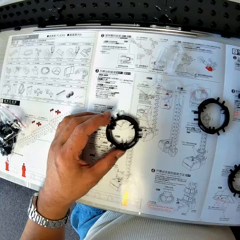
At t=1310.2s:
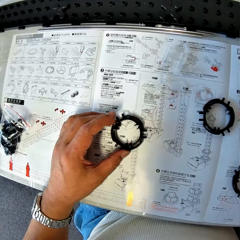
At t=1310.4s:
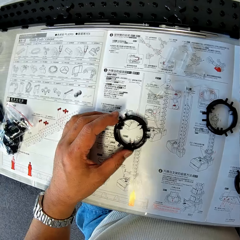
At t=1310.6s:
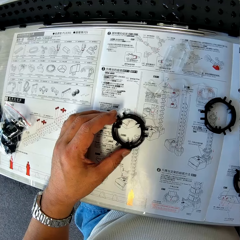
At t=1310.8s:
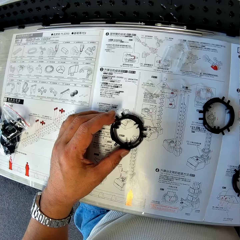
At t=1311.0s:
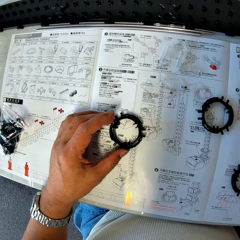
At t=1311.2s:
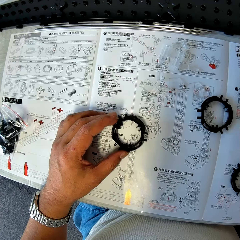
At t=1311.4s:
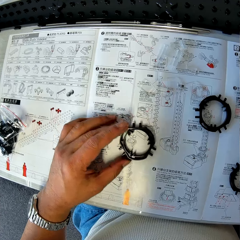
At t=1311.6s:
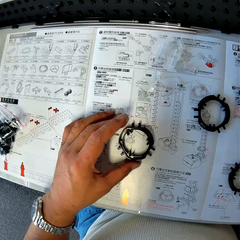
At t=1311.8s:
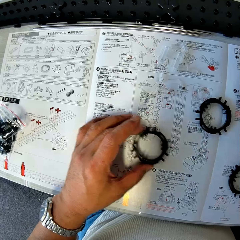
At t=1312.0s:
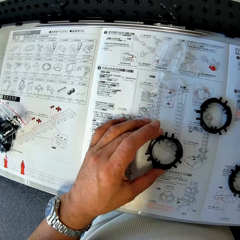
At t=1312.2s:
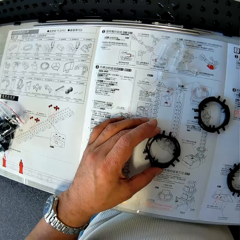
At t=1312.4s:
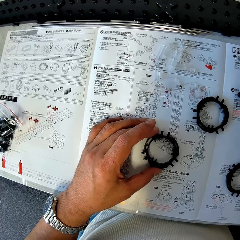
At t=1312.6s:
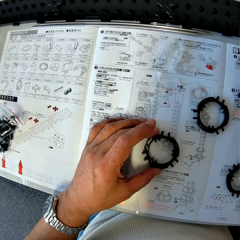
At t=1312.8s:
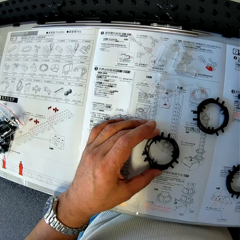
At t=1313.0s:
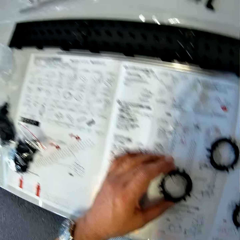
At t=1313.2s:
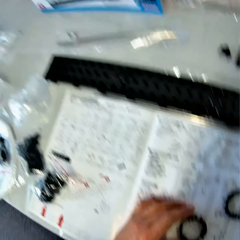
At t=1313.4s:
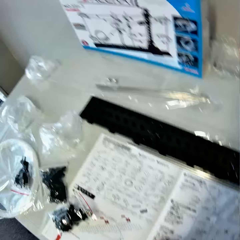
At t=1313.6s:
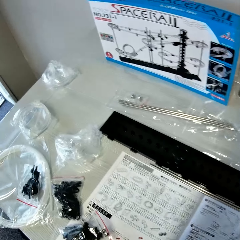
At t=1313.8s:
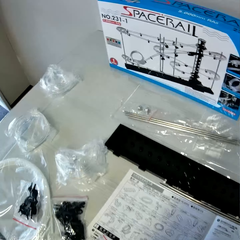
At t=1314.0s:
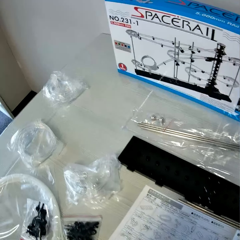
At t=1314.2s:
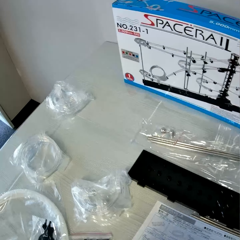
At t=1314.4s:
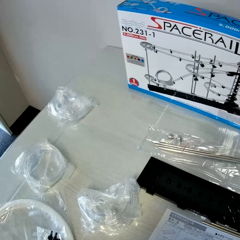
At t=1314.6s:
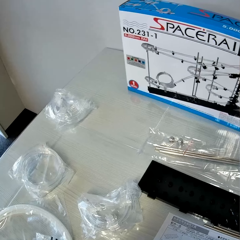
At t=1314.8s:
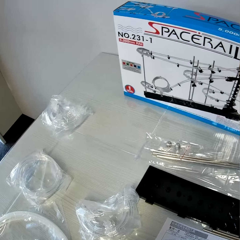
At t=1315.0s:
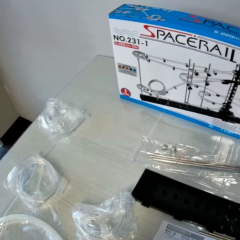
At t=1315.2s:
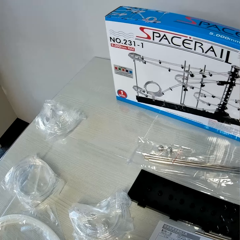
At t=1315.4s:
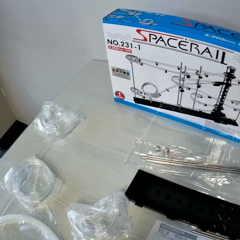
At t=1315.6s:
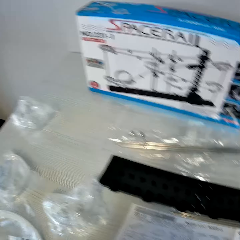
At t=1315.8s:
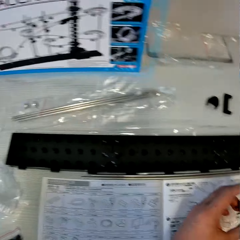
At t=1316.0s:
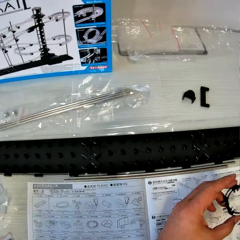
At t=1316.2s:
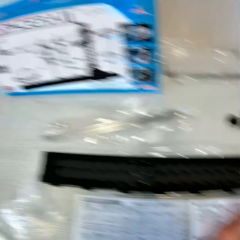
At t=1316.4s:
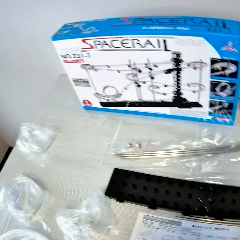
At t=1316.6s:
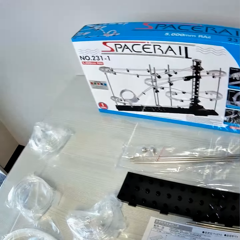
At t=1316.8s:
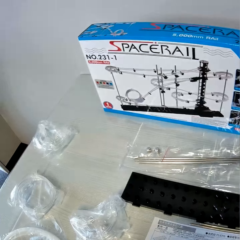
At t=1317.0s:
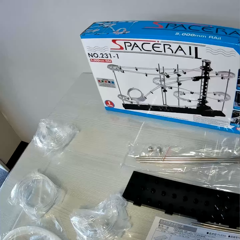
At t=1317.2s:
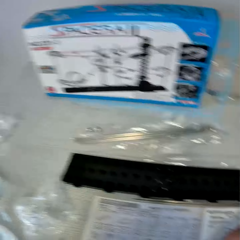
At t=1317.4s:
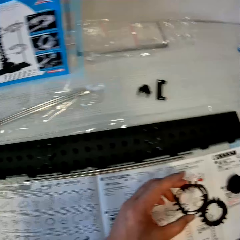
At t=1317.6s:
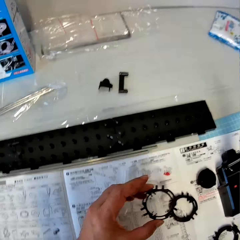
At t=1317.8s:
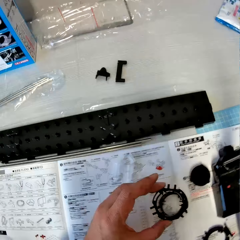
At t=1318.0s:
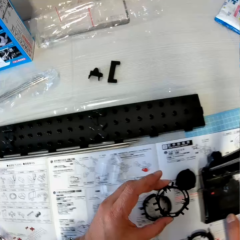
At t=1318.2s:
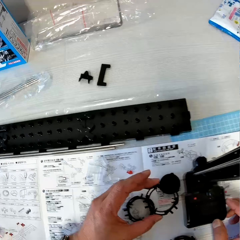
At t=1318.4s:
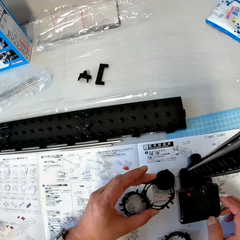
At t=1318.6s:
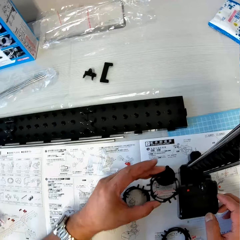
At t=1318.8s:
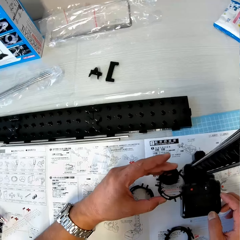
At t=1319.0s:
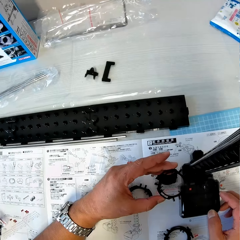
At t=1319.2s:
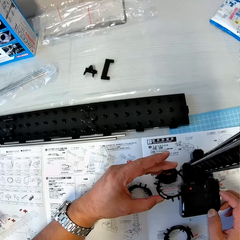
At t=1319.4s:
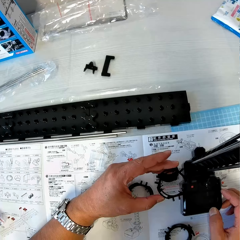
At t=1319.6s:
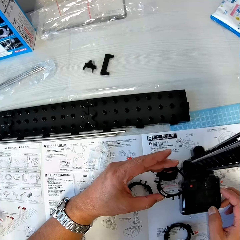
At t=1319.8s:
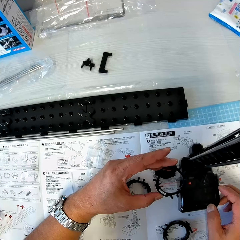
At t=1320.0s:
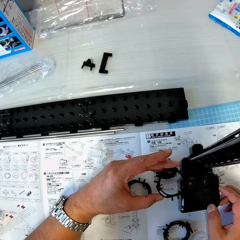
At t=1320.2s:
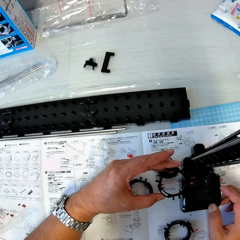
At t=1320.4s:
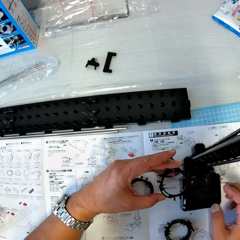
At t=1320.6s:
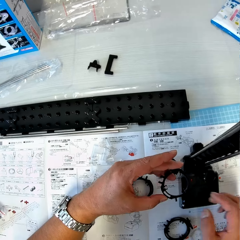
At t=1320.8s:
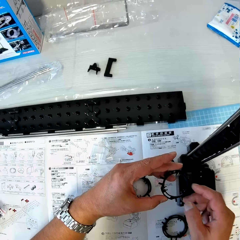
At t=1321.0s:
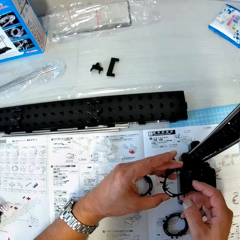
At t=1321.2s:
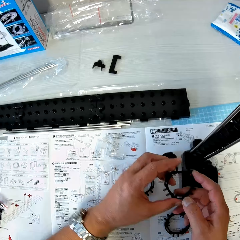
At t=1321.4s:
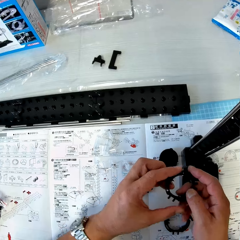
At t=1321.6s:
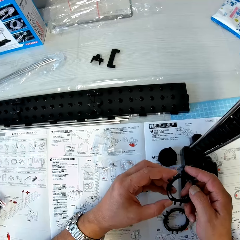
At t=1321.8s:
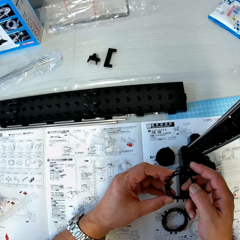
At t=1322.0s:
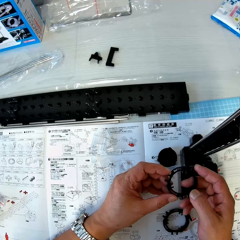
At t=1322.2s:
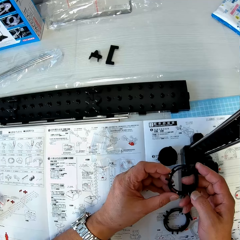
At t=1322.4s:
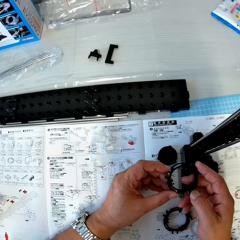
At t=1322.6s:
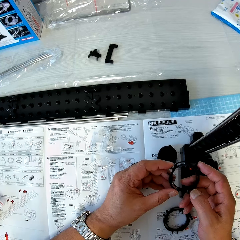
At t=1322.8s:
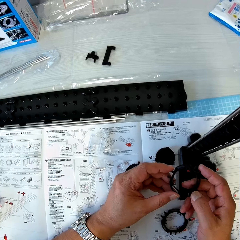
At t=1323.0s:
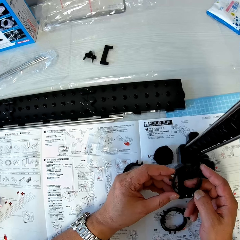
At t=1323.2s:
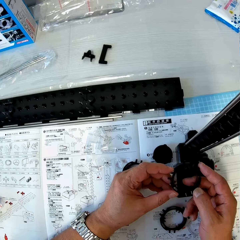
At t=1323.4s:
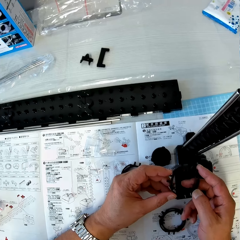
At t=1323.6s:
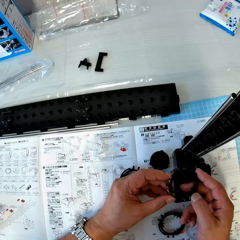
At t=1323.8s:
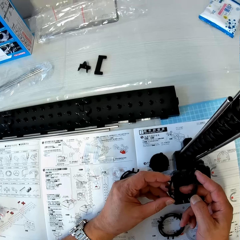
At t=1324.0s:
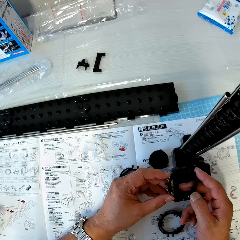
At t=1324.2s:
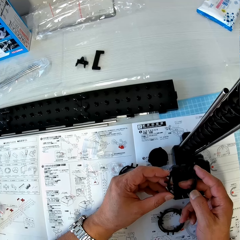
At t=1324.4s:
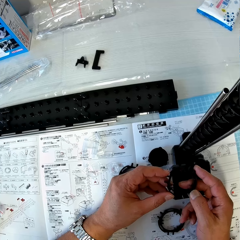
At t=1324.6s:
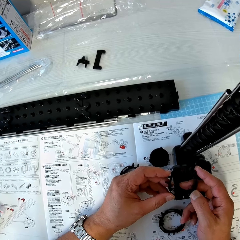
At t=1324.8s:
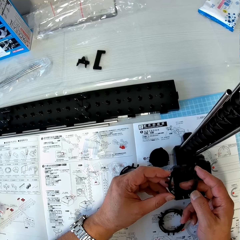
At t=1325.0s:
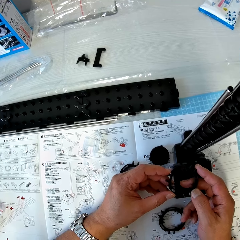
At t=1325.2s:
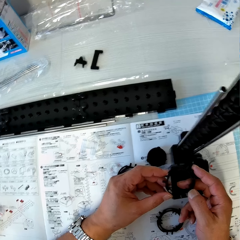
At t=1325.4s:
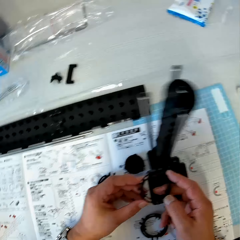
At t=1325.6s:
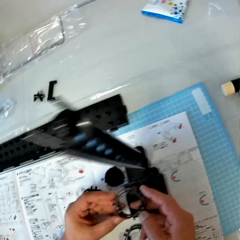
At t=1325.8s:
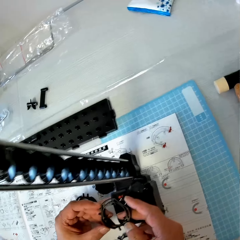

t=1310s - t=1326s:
The camera wearer moves the piece in his left hand on the table. He looks at the space rail's box. He stares at the gearbox on the table. He touches the antenna on the table with his right hand and holds a piece in his left hand. He looks at the elevator rings. He holds the piece with both hands.

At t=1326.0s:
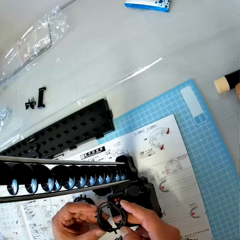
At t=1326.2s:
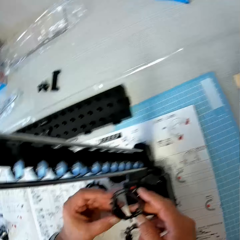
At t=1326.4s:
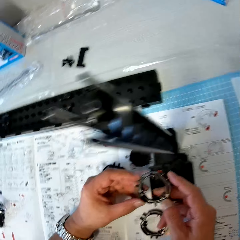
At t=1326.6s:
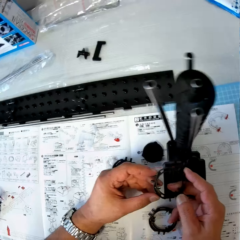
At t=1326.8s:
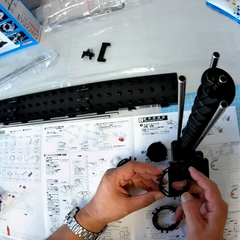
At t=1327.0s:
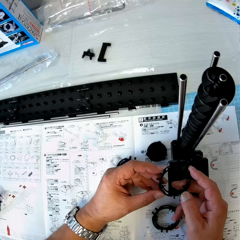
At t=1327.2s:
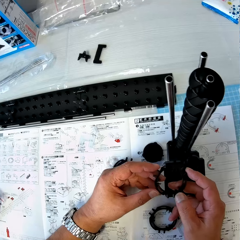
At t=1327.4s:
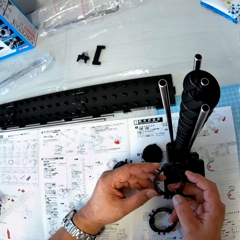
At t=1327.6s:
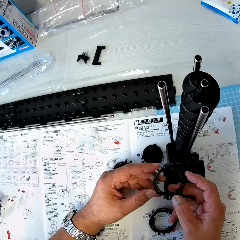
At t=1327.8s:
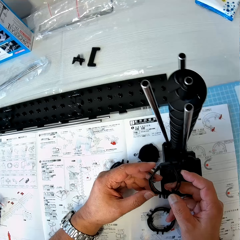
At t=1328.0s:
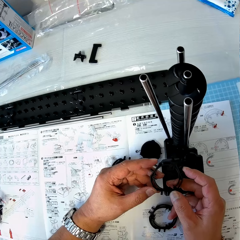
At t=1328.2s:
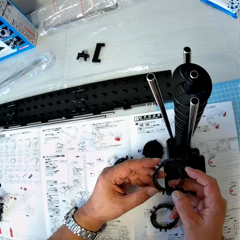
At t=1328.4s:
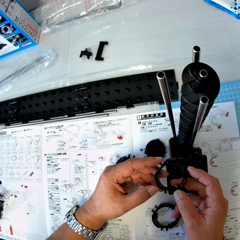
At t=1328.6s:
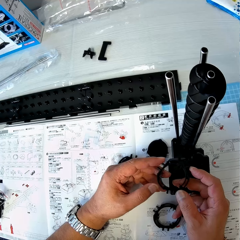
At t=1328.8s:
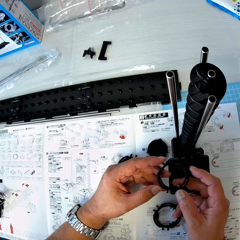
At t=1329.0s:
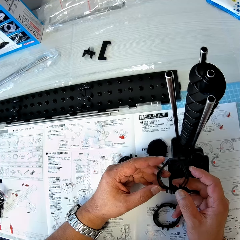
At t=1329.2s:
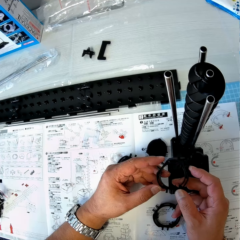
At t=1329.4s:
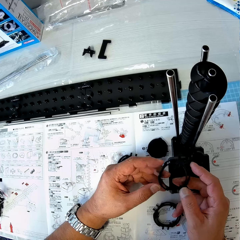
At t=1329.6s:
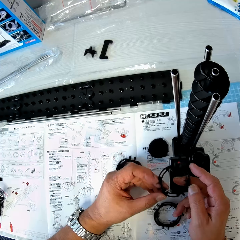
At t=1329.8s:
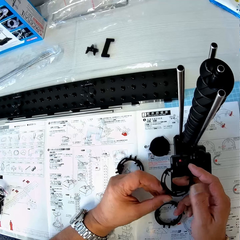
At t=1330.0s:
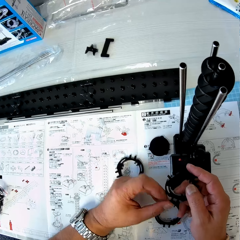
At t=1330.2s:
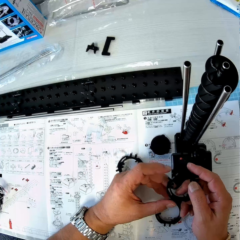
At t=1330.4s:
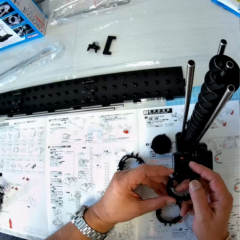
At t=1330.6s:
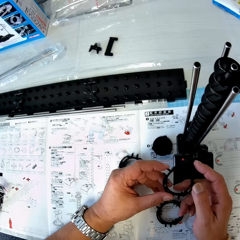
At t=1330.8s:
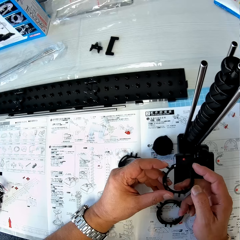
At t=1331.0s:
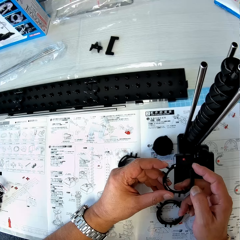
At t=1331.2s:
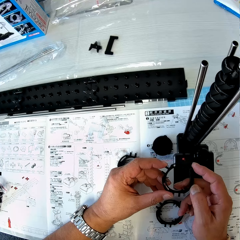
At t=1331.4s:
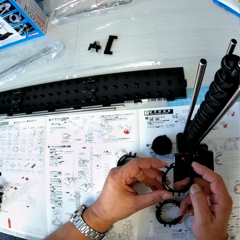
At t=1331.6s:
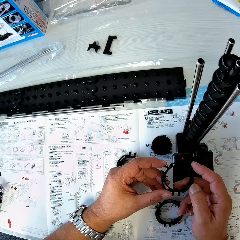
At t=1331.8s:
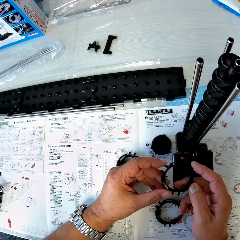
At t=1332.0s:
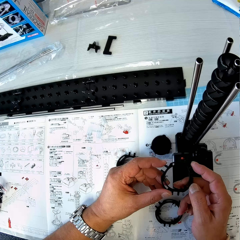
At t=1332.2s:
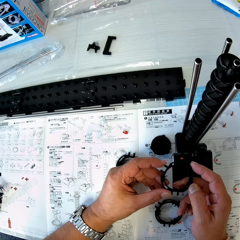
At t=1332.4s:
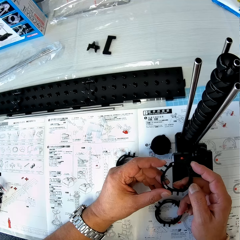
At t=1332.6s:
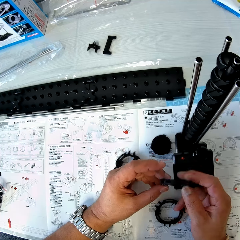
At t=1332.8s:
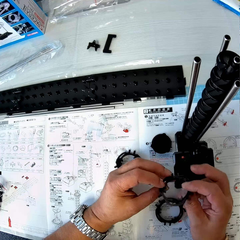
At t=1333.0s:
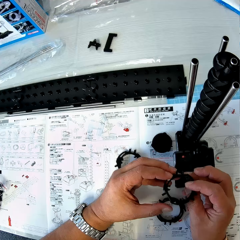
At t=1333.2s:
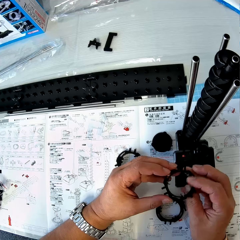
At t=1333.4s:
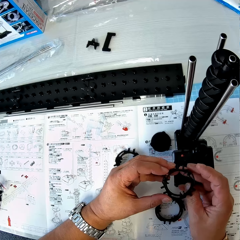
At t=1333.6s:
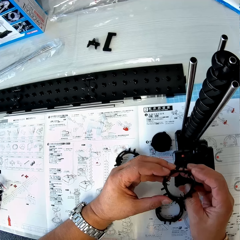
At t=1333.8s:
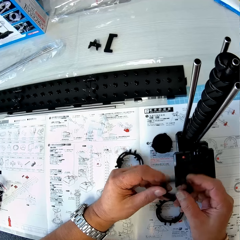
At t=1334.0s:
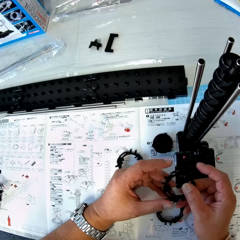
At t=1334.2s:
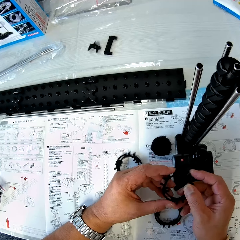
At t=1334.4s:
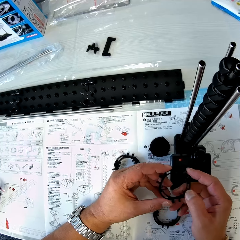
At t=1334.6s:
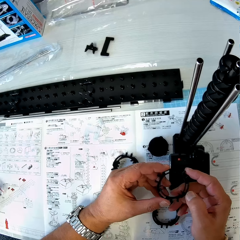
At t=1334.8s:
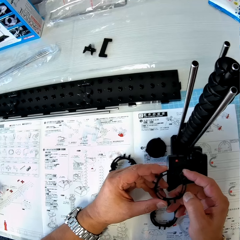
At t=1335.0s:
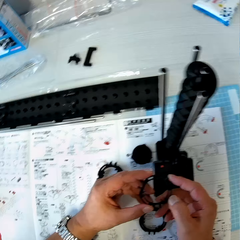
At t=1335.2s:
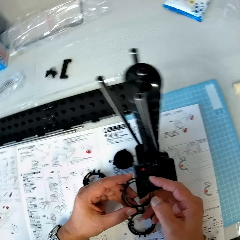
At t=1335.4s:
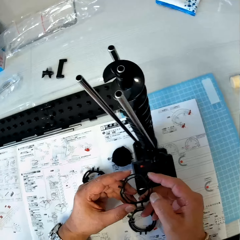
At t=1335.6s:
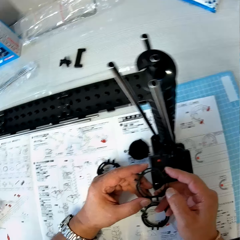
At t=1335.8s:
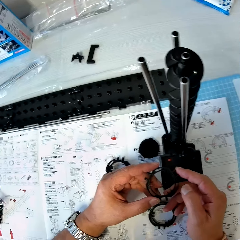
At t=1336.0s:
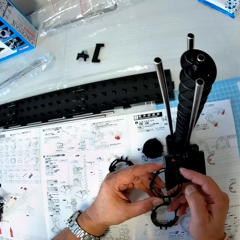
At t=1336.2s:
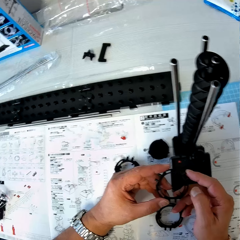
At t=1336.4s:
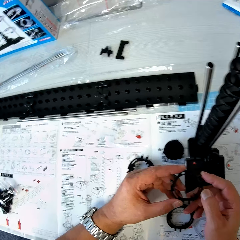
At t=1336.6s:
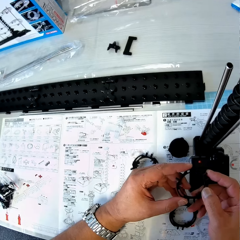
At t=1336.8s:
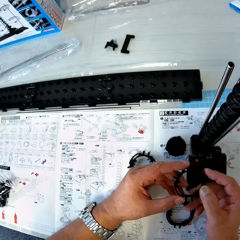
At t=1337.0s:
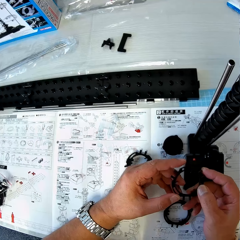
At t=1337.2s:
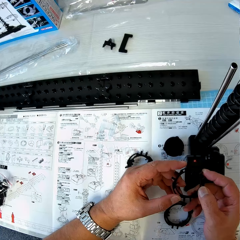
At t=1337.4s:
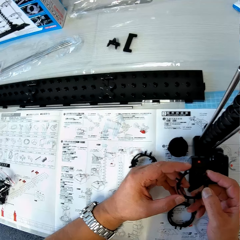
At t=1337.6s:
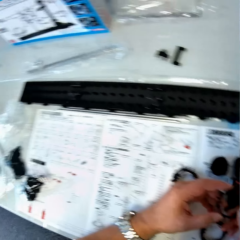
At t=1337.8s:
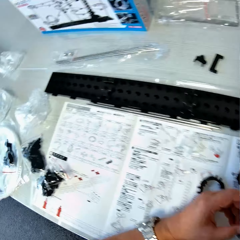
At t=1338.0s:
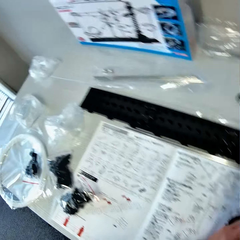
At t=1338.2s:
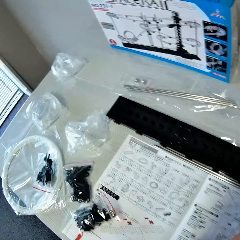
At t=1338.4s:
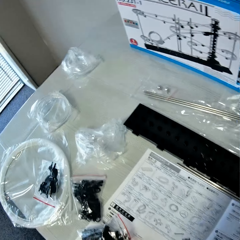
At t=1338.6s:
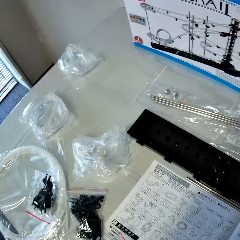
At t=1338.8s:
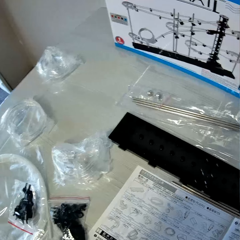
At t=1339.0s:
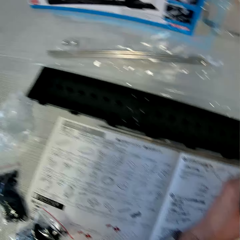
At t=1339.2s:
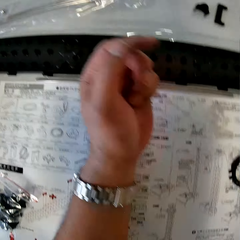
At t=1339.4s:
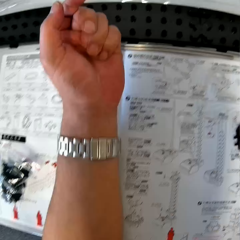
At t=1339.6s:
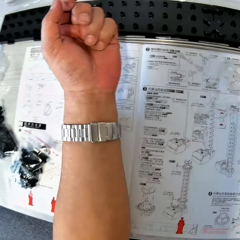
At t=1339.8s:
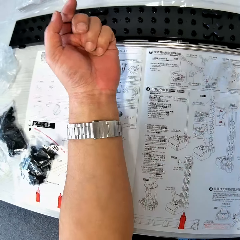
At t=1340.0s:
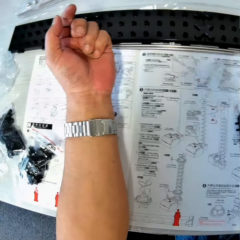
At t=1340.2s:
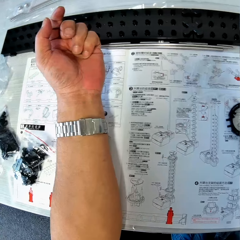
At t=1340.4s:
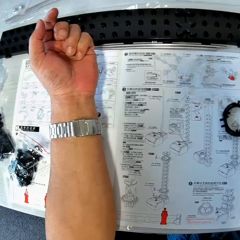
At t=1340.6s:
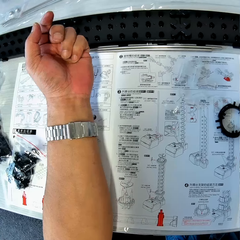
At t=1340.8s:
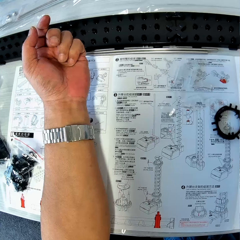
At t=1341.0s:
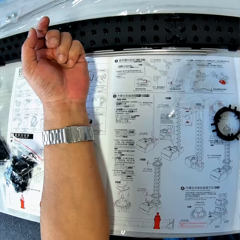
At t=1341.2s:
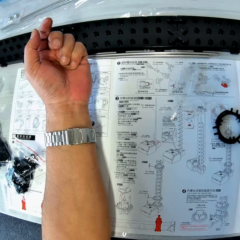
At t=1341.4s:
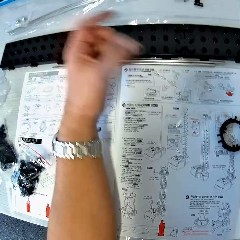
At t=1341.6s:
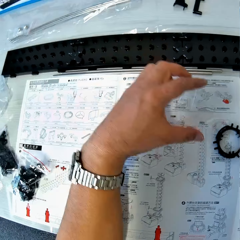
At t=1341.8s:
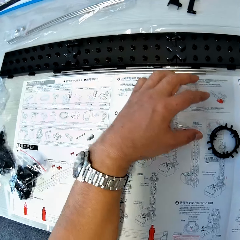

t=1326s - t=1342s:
The camera wearer looks at the space rail's box. He stares at the gearbox on the table. He moves his left arm on the table. He looks at the instructions on the table.
